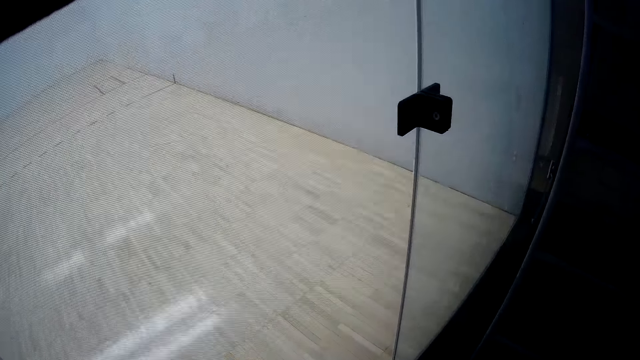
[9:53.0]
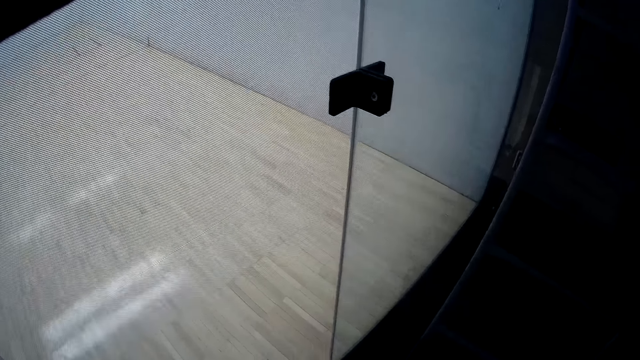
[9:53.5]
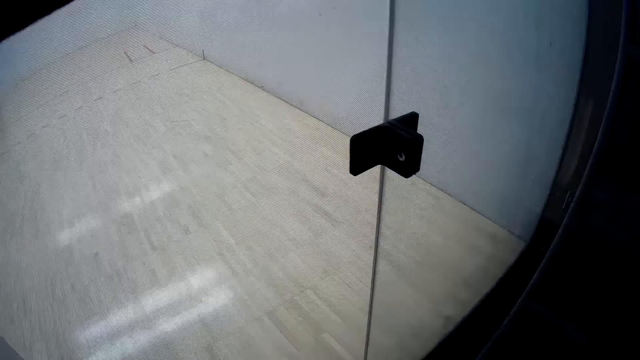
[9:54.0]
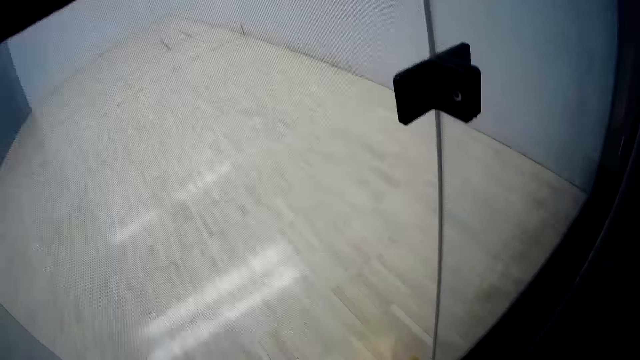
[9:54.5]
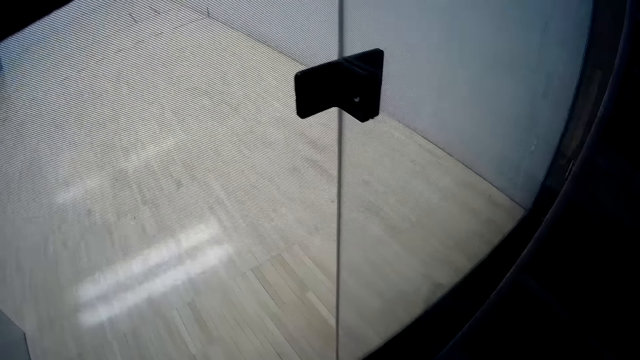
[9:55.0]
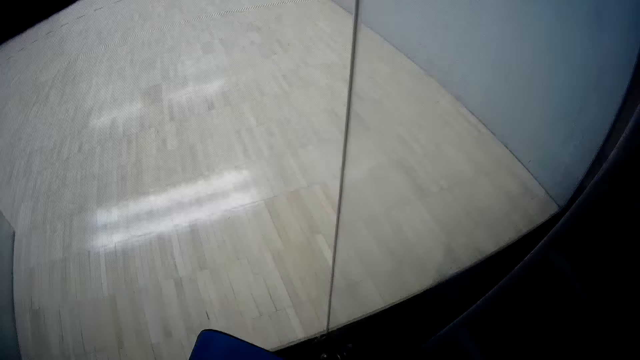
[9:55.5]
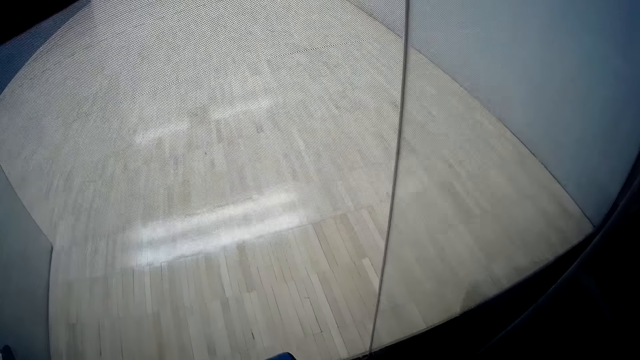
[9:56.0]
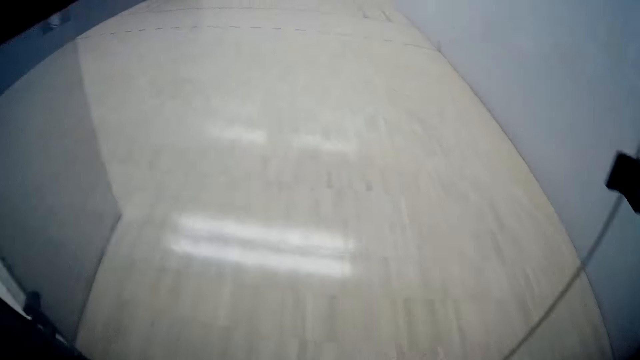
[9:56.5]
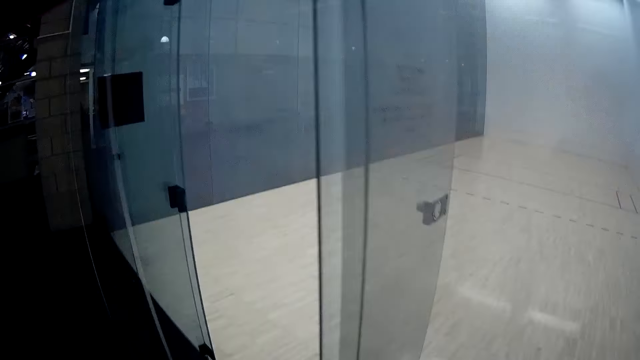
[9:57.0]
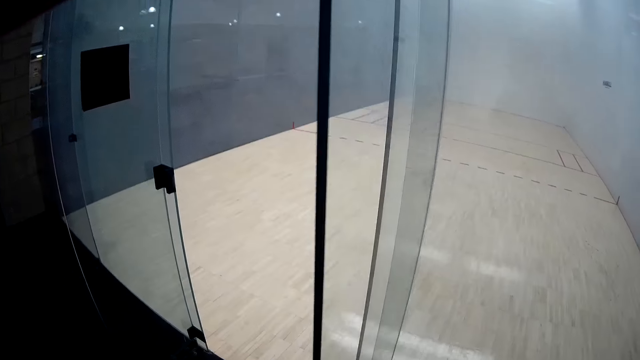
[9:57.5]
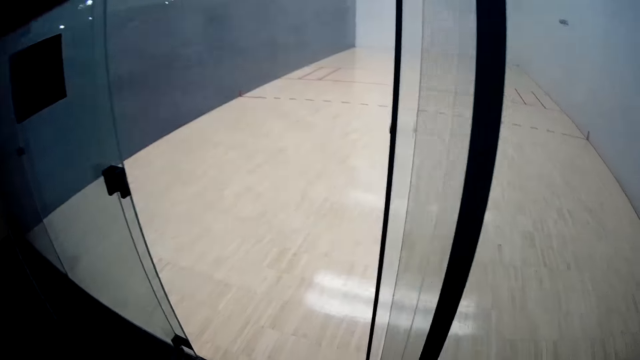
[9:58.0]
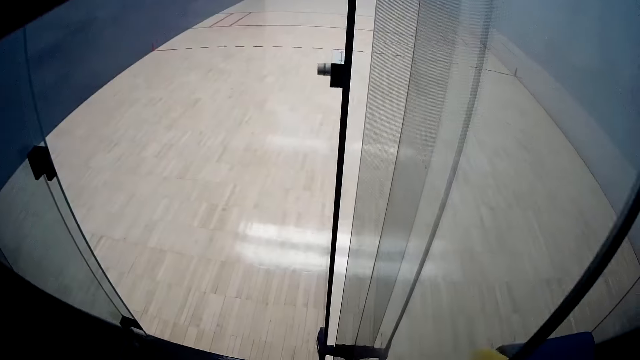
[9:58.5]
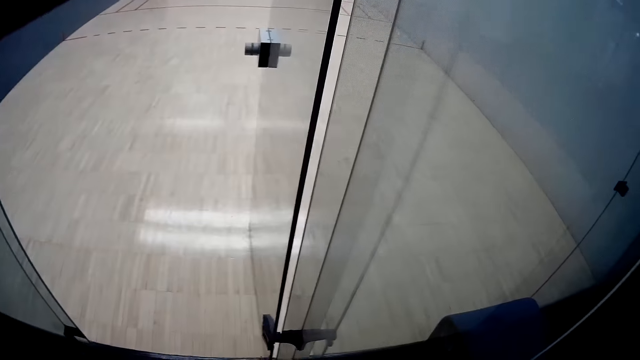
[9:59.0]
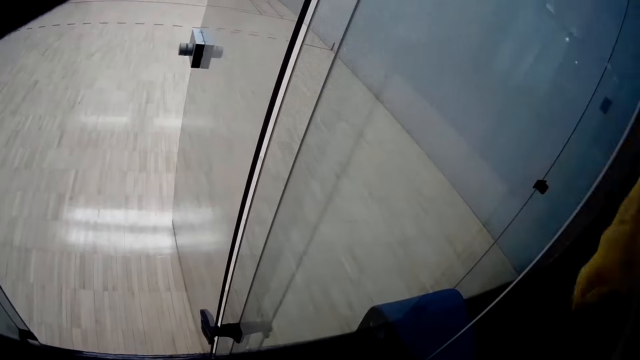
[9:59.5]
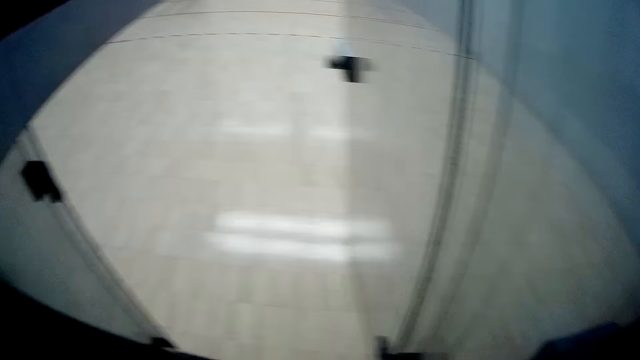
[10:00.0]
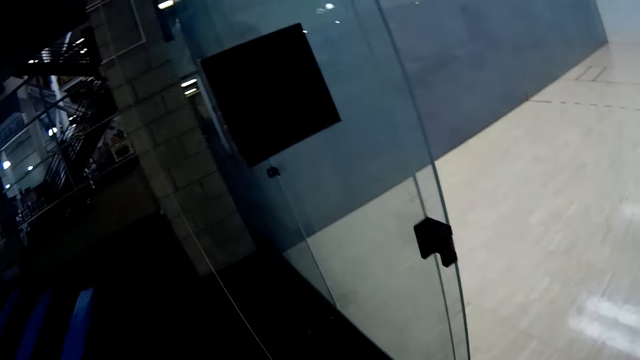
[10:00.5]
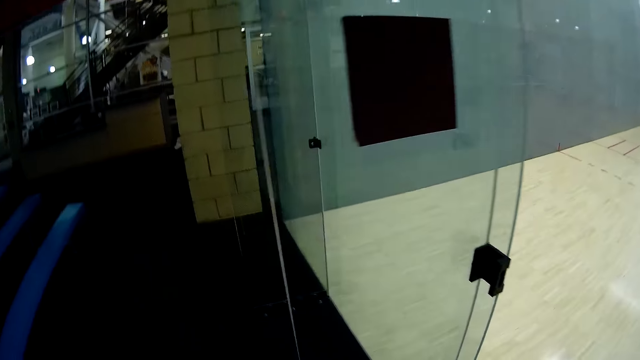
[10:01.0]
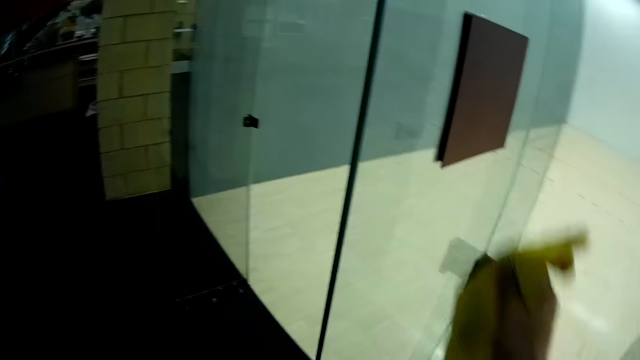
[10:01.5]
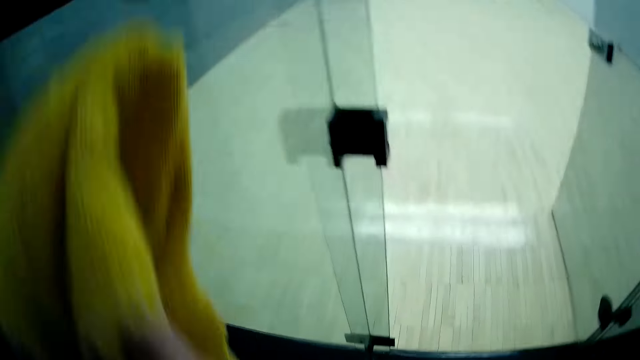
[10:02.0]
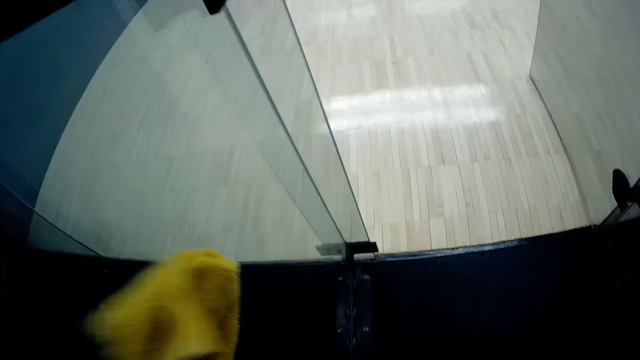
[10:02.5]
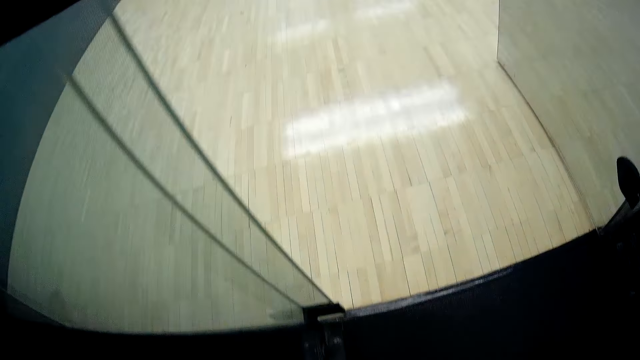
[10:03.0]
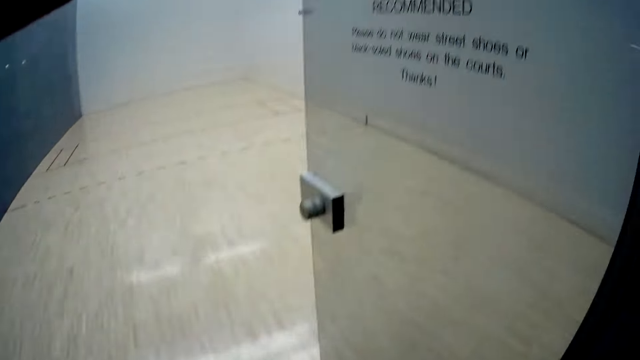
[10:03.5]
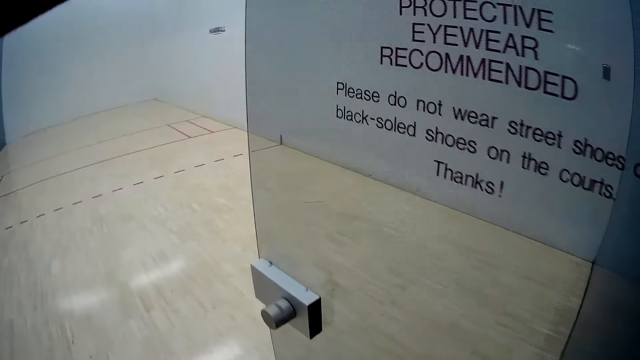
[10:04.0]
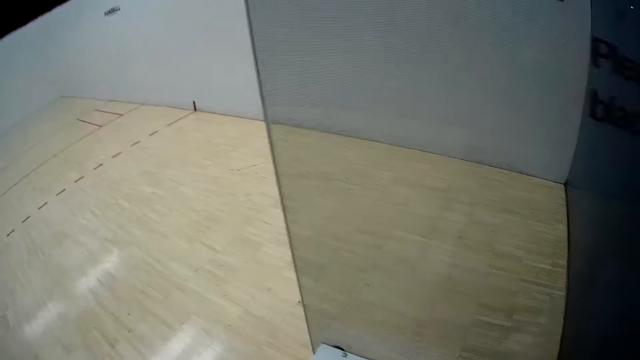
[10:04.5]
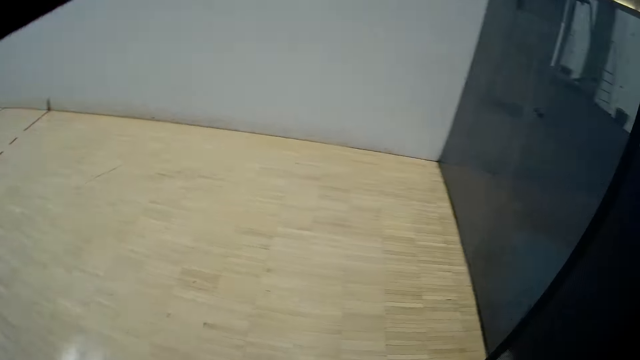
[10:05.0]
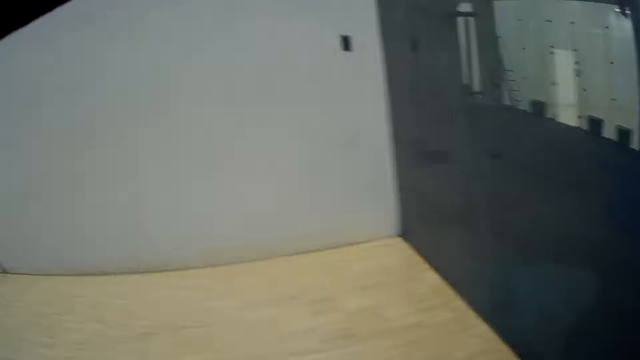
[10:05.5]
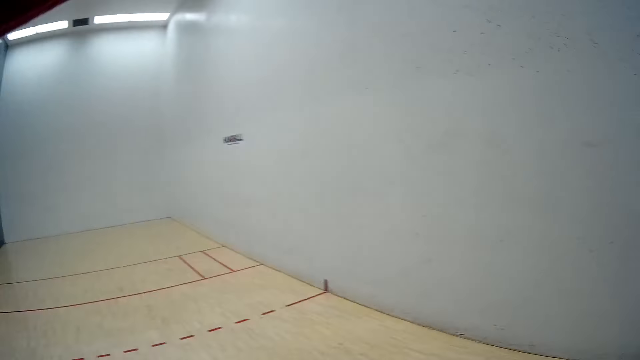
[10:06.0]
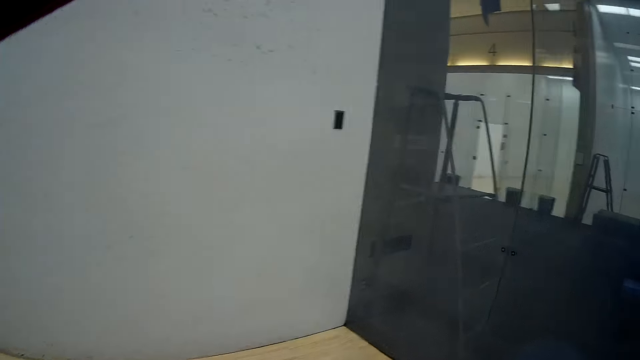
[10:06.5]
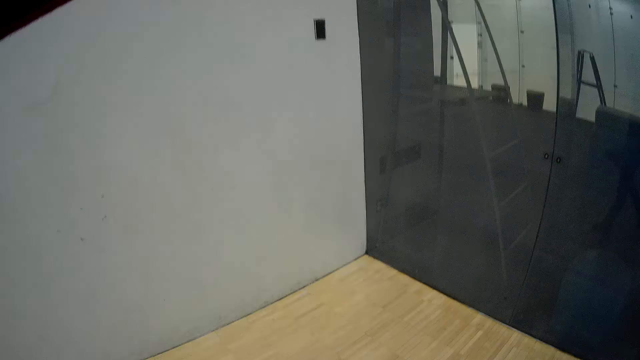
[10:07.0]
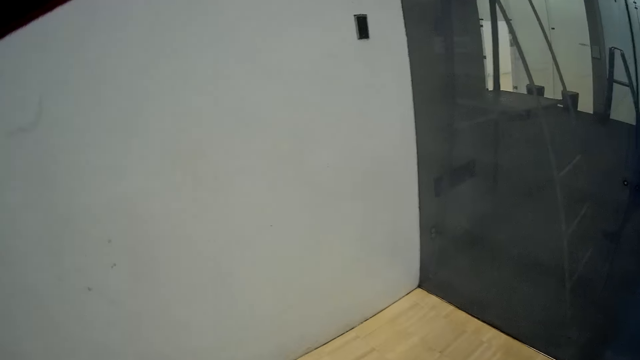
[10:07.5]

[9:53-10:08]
The camera wearer cleans a glass door with the towel. They clean another glass door with the towel. They walk to the inside wall. They enter a sport court.

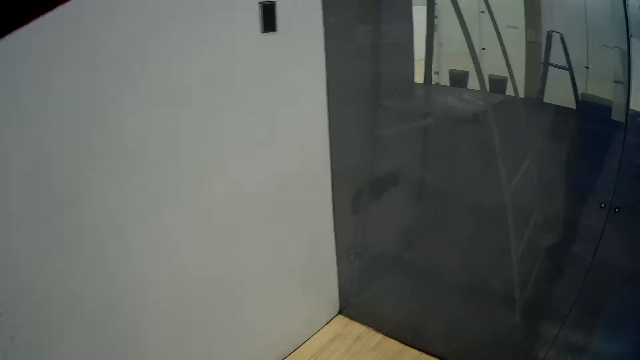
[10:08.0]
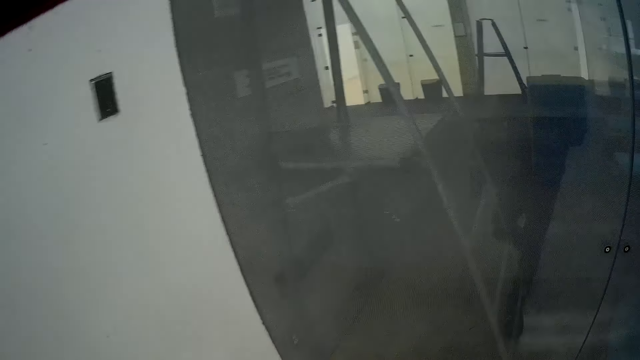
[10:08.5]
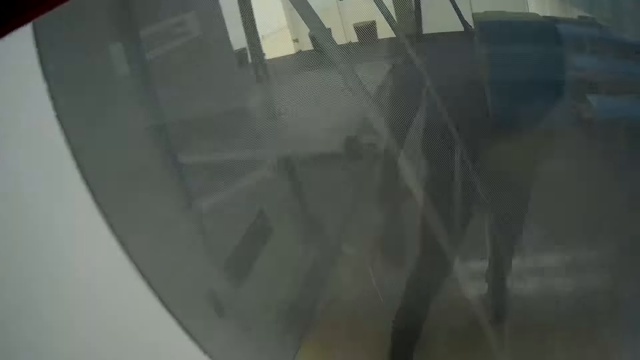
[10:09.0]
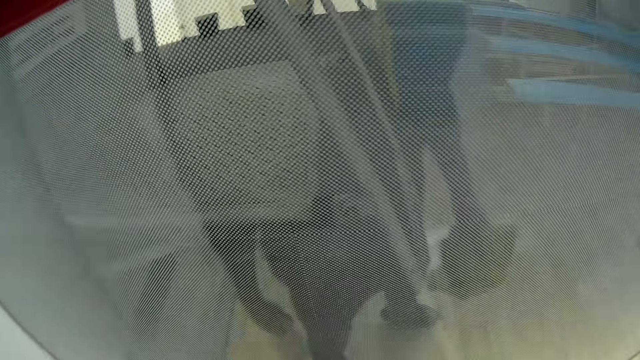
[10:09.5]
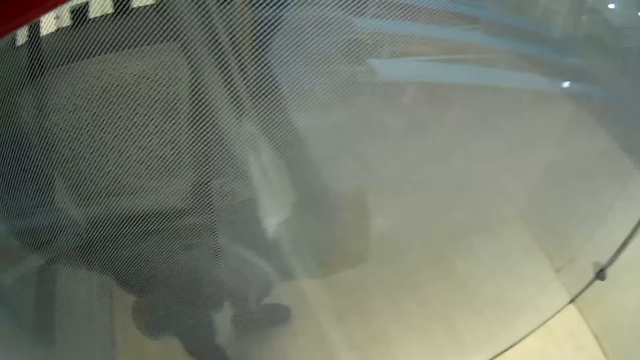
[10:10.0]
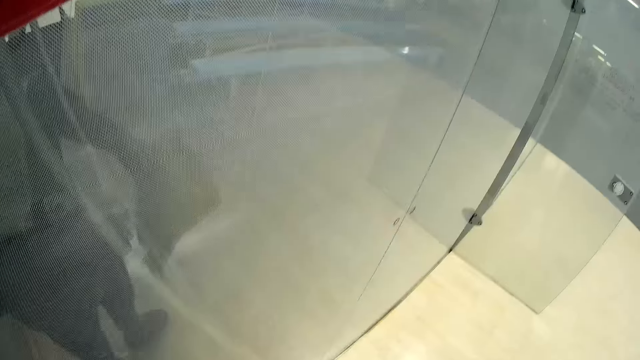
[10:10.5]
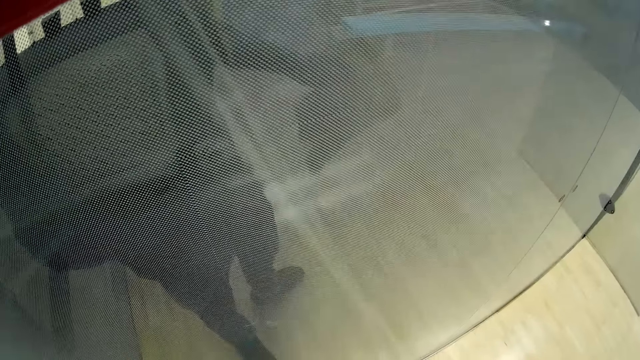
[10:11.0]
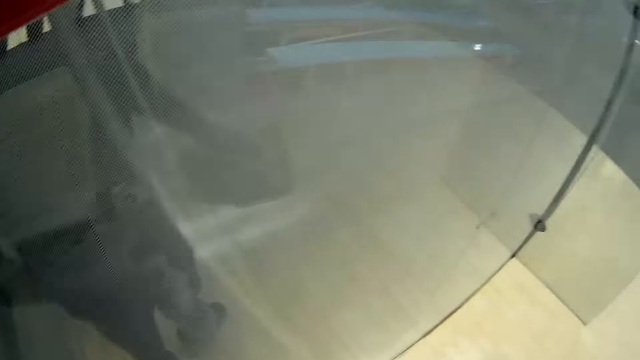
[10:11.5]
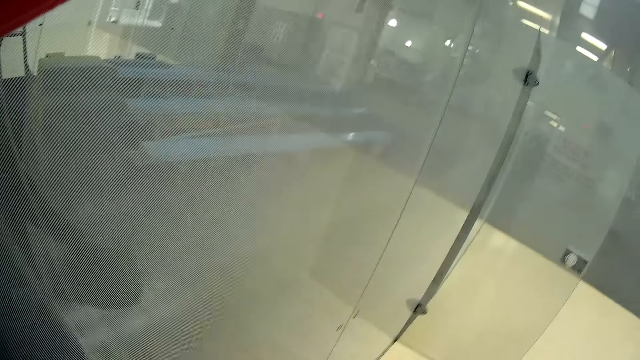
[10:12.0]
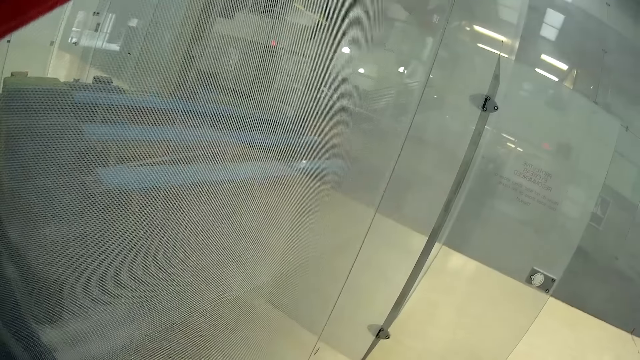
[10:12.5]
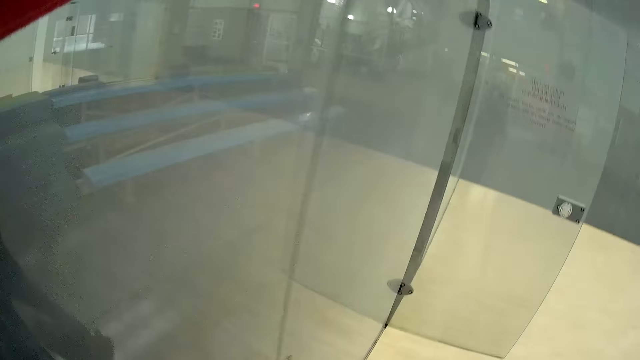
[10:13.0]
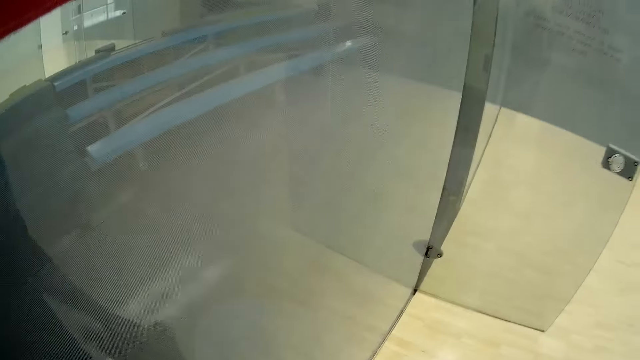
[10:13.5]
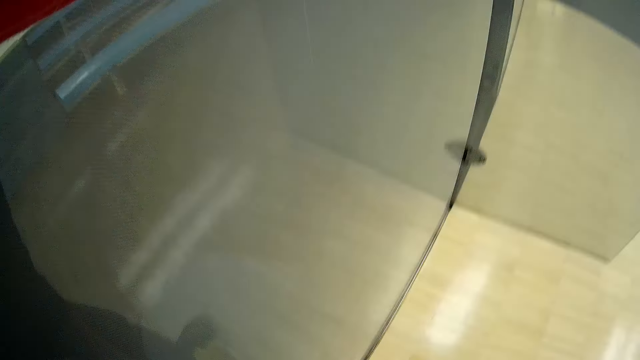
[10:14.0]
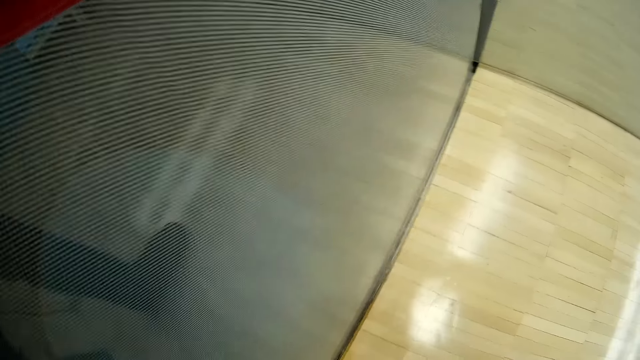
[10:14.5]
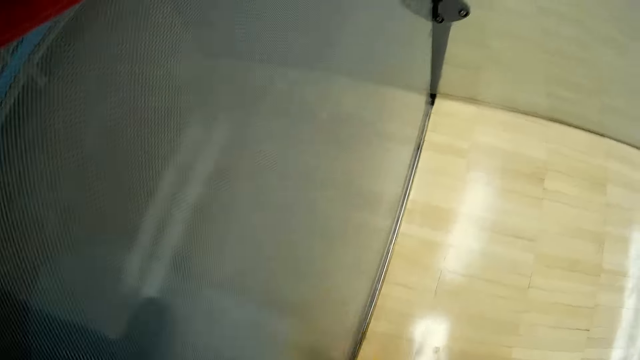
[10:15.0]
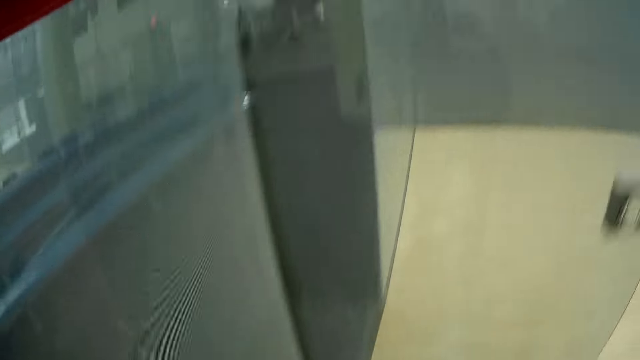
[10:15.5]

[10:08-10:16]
The camera wearer looks at the glass wall.
